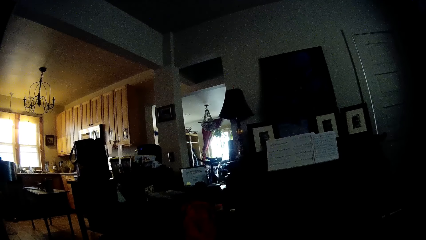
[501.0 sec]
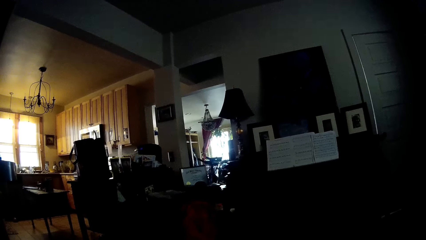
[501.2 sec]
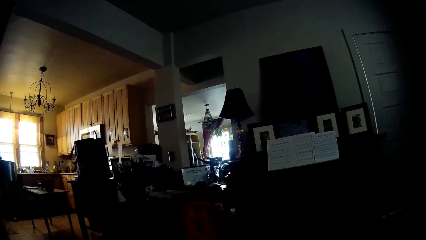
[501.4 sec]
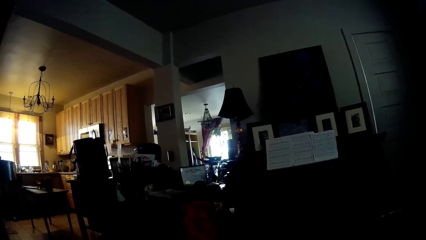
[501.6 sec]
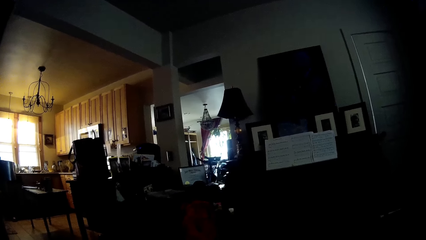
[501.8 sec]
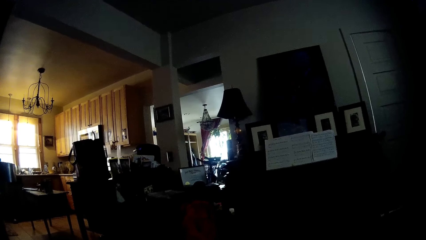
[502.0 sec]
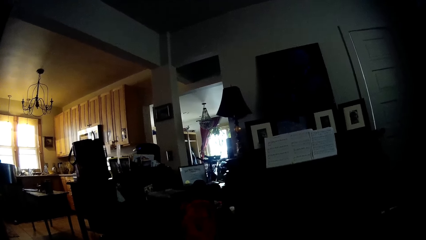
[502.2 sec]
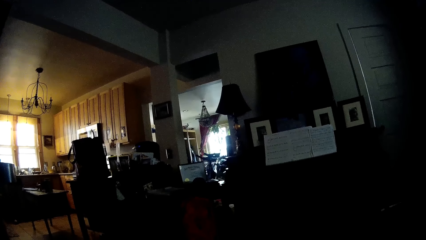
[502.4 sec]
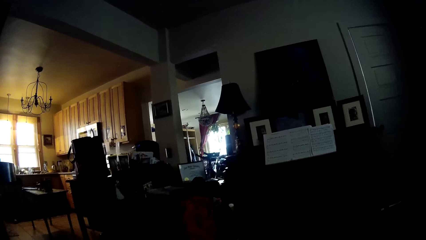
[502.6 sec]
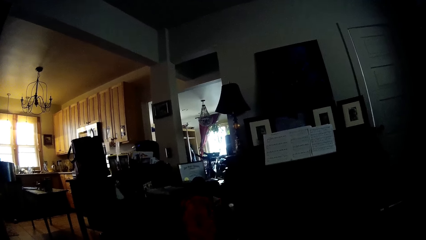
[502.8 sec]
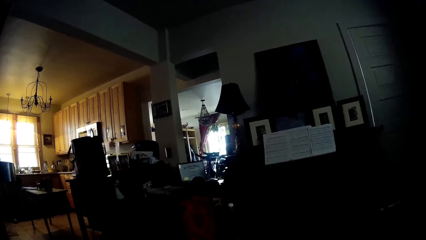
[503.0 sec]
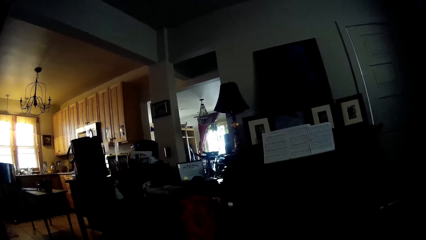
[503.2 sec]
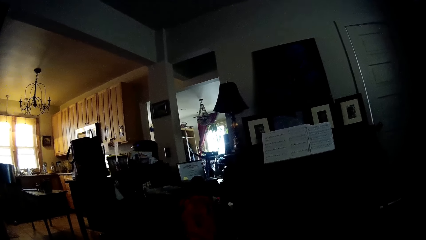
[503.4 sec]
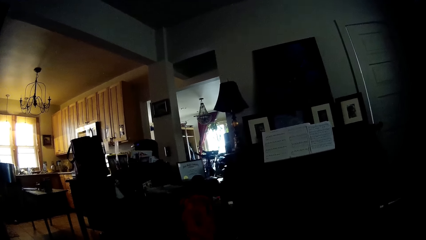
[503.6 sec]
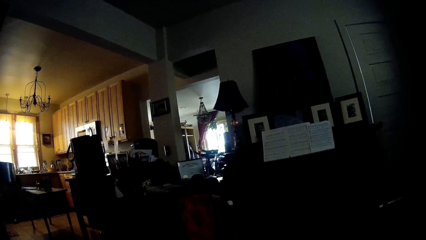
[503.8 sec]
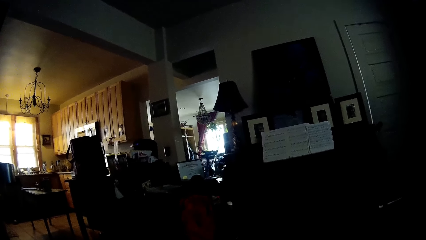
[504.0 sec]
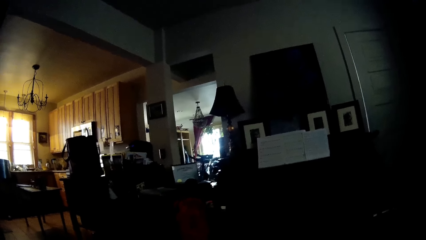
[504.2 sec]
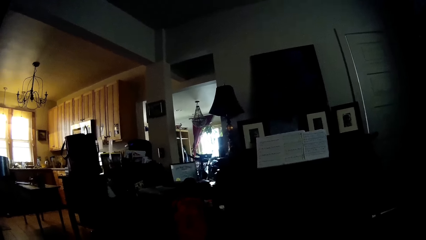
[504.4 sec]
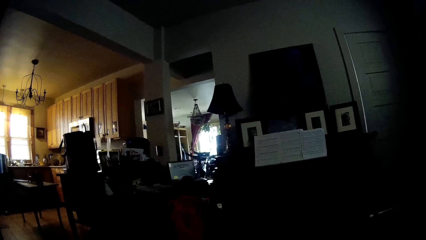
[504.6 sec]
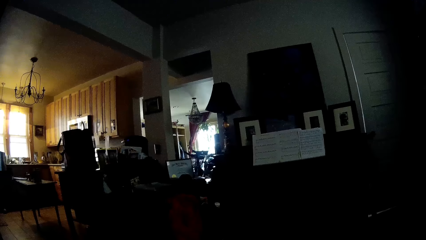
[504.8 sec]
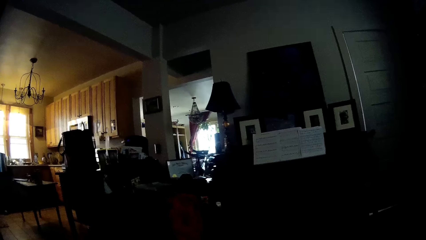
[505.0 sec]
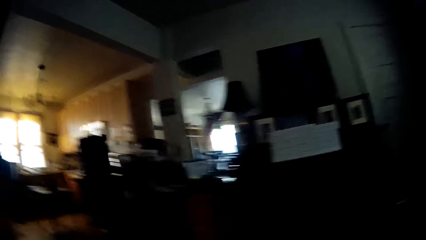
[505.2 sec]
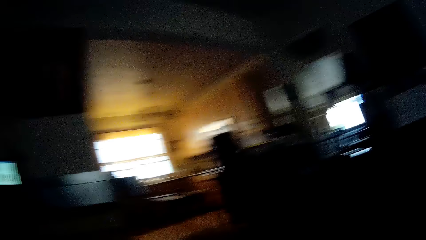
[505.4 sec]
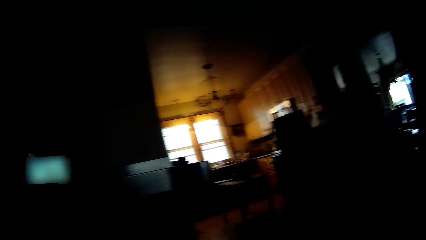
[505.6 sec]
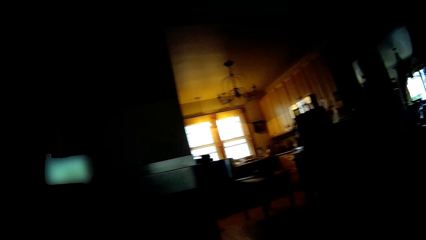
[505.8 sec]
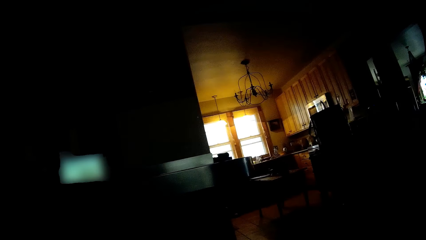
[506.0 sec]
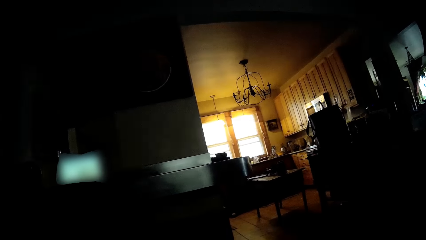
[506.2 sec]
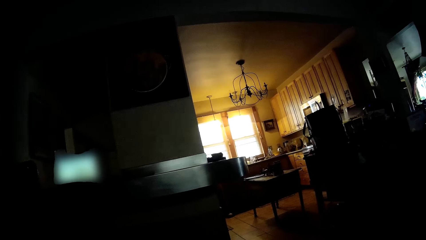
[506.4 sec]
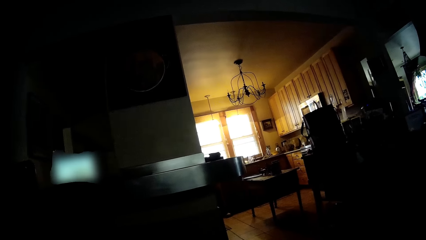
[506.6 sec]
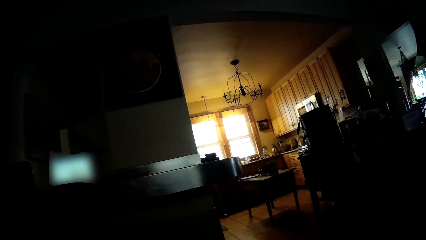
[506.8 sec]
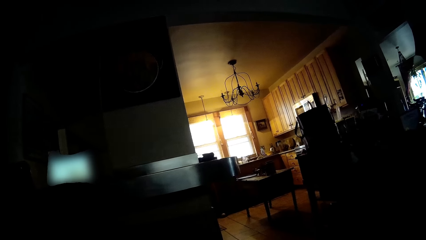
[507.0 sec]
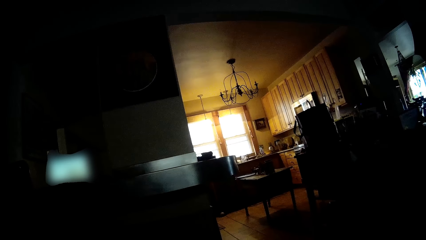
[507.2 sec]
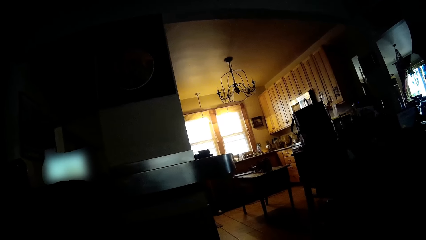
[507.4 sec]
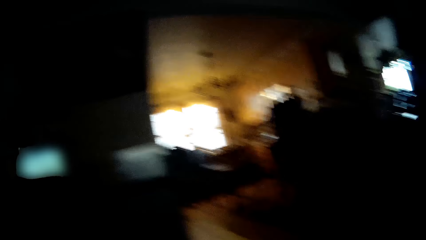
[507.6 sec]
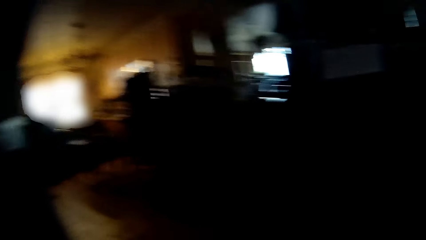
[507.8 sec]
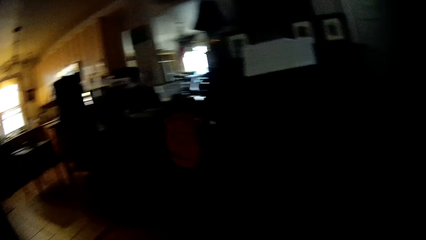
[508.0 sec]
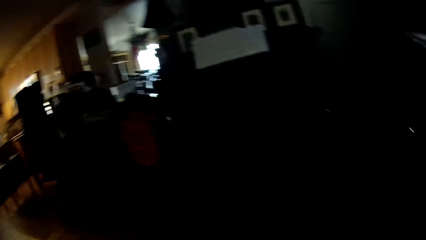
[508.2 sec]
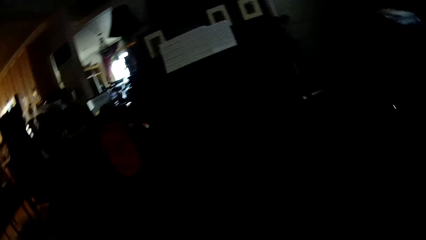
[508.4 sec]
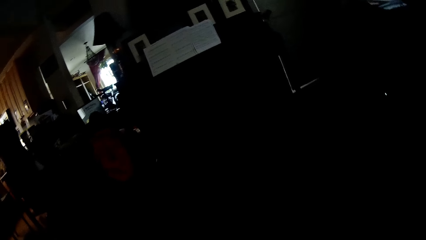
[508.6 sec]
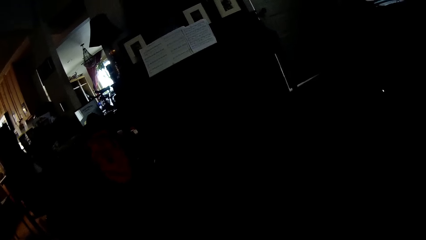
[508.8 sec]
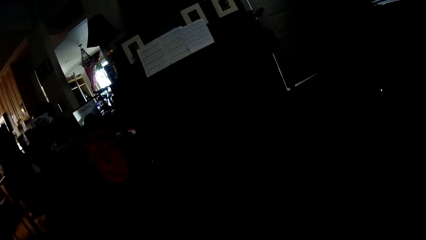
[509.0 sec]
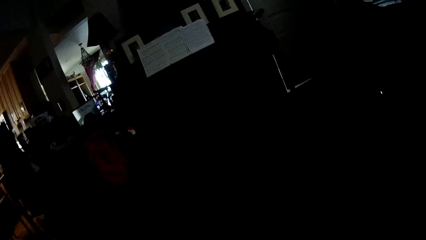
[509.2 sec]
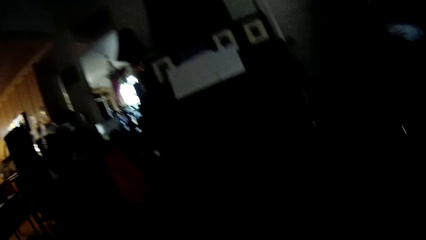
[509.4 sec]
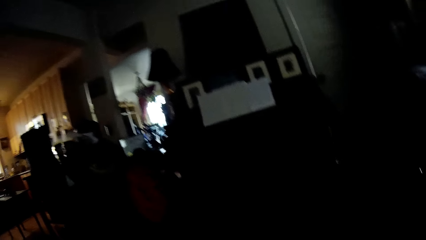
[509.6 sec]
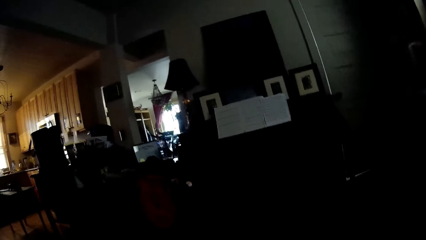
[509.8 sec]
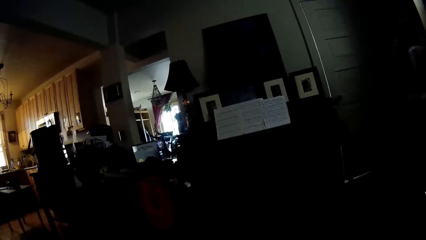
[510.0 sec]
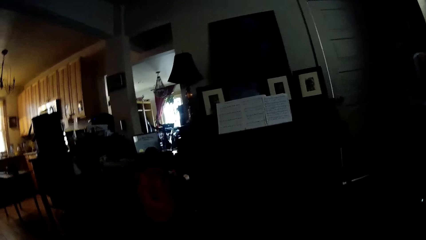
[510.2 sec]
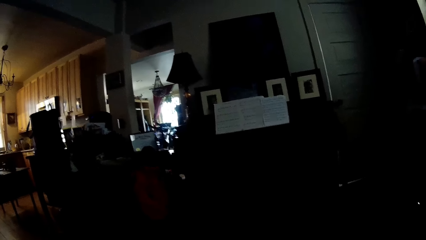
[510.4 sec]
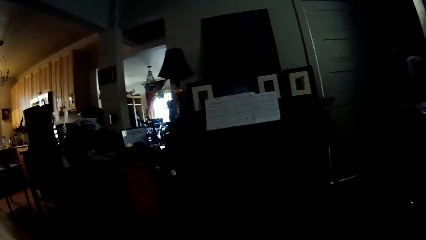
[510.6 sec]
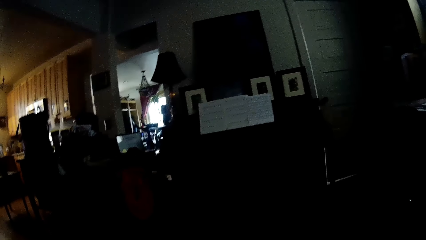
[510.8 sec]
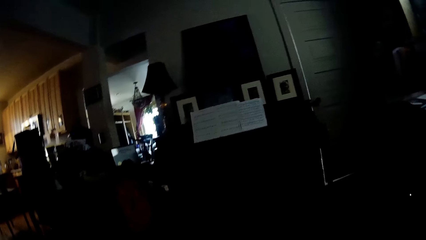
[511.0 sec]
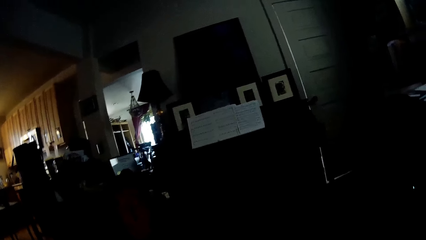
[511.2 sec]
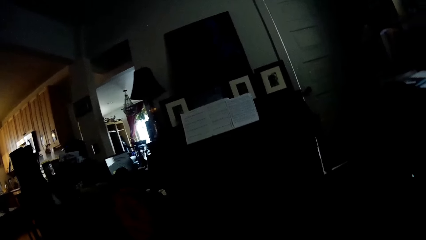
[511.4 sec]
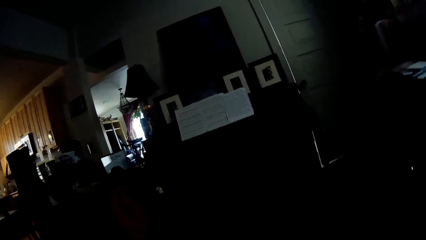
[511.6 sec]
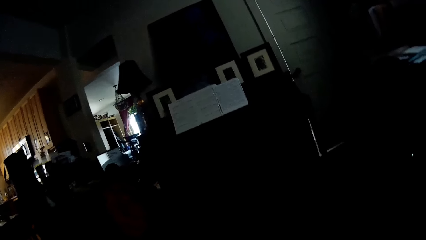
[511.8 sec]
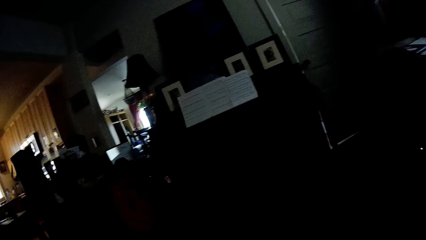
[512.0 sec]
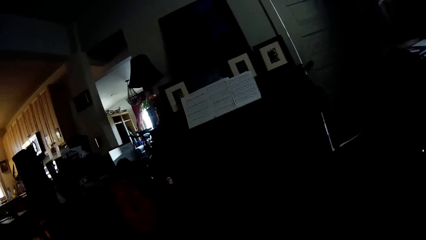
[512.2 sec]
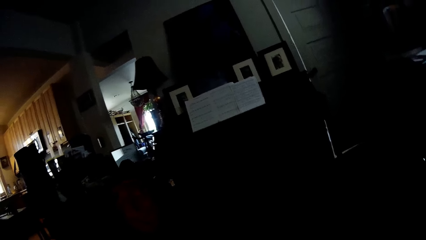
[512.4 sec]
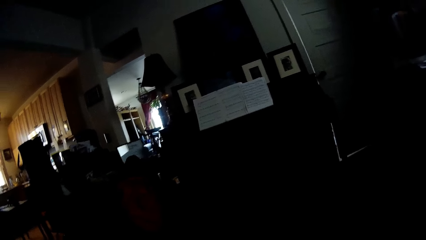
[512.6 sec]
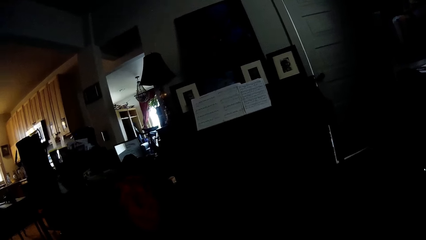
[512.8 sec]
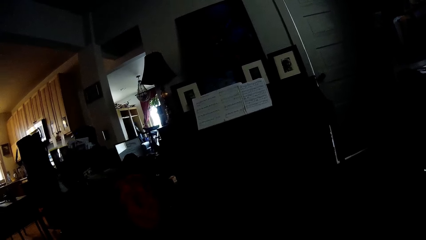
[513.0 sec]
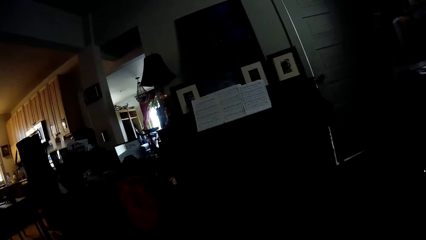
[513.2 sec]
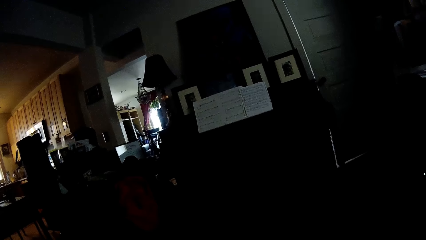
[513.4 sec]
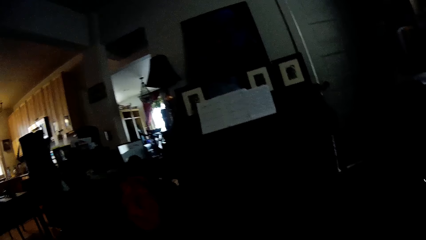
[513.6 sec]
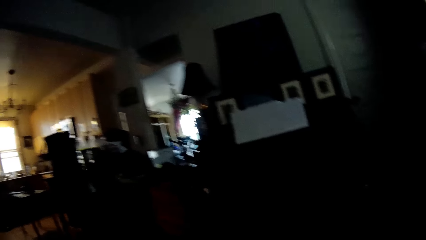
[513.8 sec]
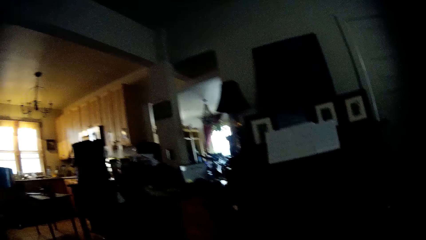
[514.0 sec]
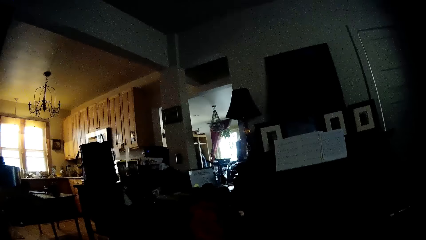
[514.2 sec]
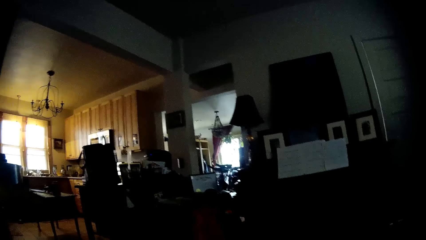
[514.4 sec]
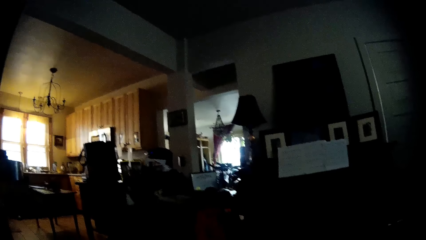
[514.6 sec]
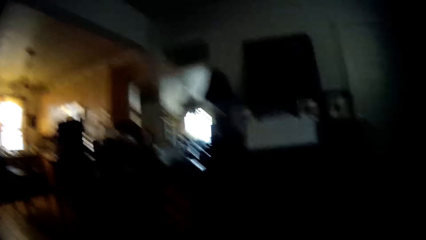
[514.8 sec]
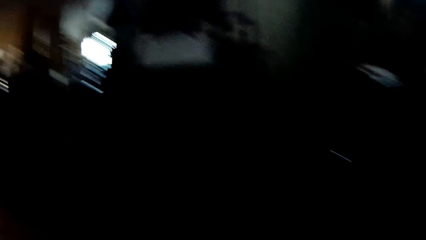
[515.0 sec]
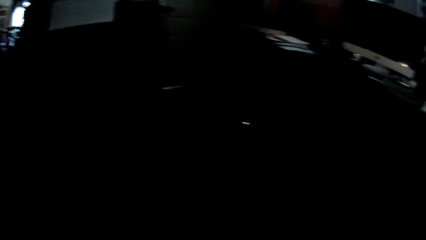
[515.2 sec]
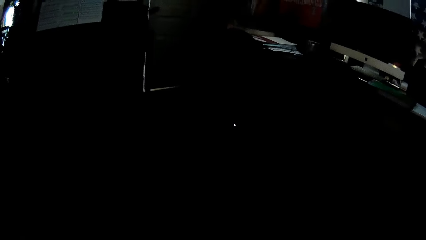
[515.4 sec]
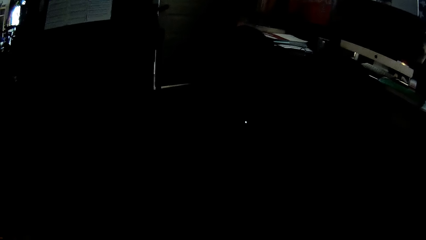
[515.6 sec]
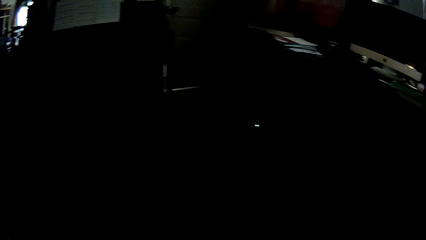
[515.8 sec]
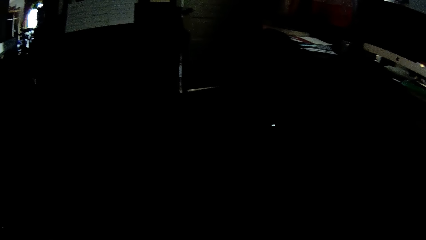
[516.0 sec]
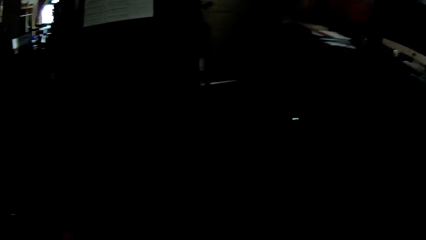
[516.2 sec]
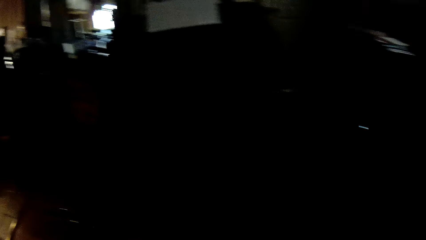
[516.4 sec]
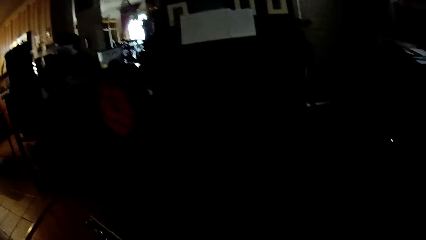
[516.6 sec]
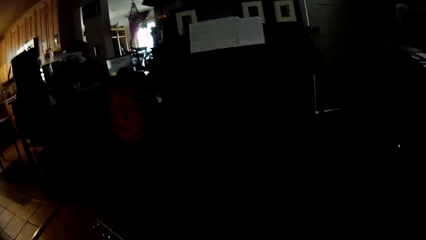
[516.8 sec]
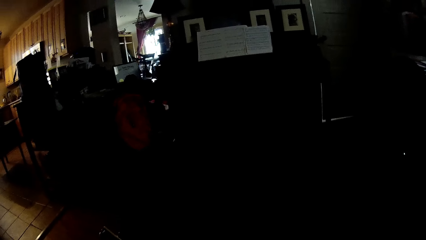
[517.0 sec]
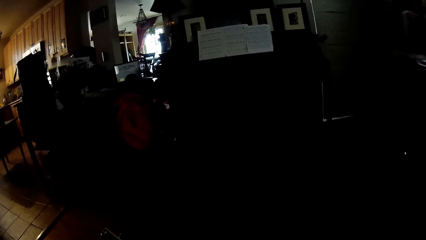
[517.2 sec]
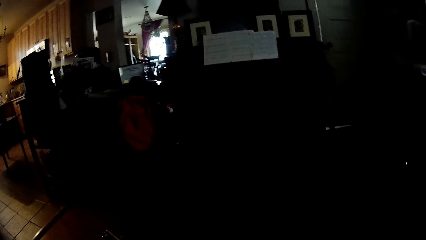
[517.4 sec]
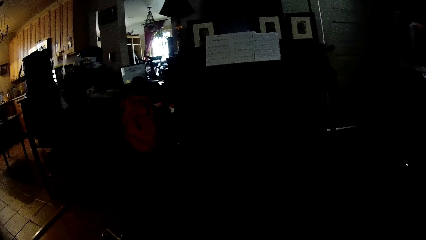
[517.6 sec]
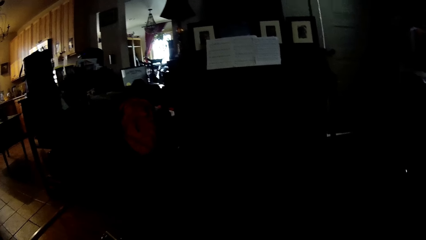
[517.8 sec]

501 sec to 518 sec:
The camera wearer looks around the house. They stare at the computer screen. They look around the house. They stare at a person. They look around the house. They stare at the person.
